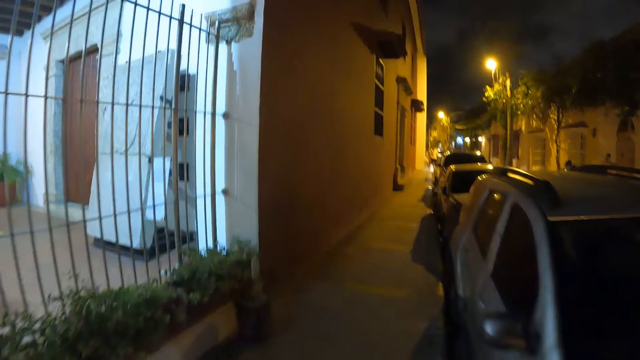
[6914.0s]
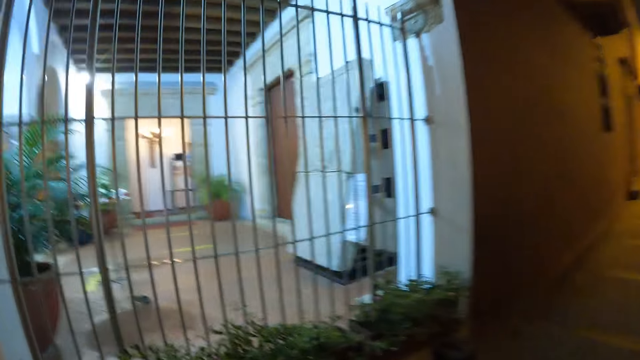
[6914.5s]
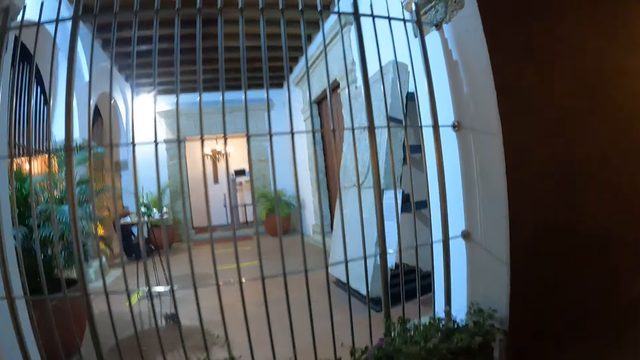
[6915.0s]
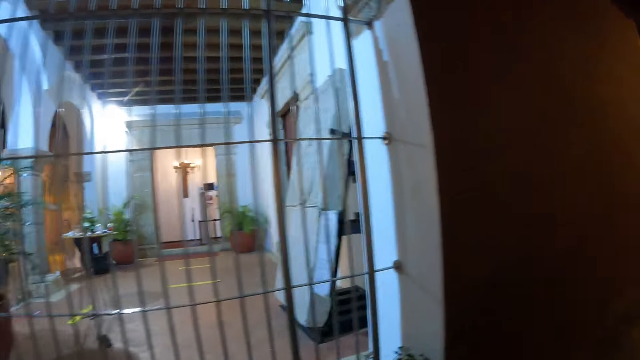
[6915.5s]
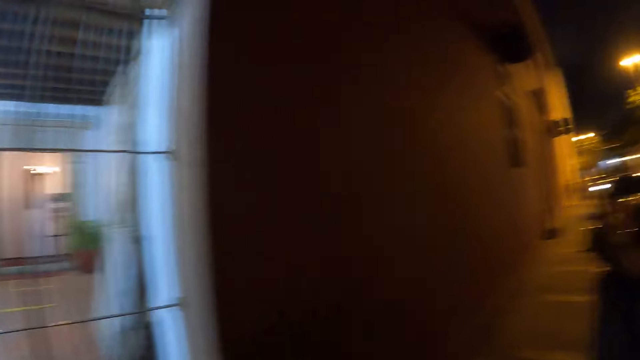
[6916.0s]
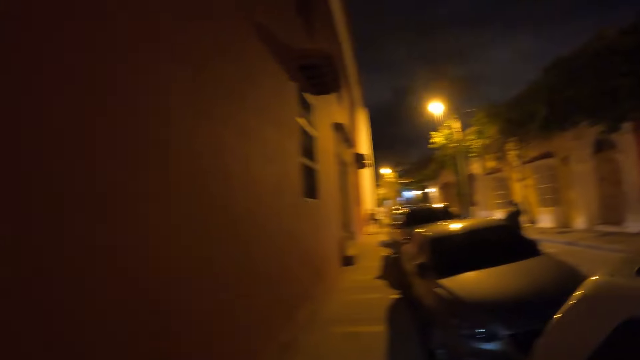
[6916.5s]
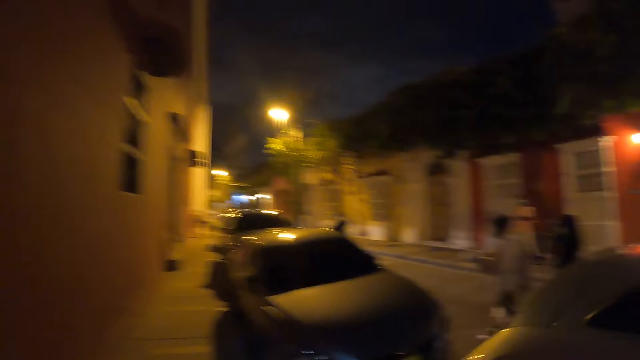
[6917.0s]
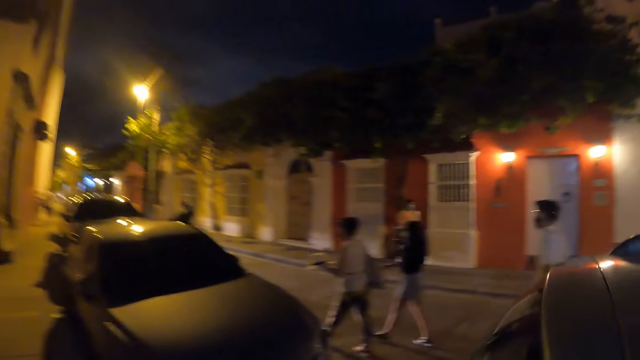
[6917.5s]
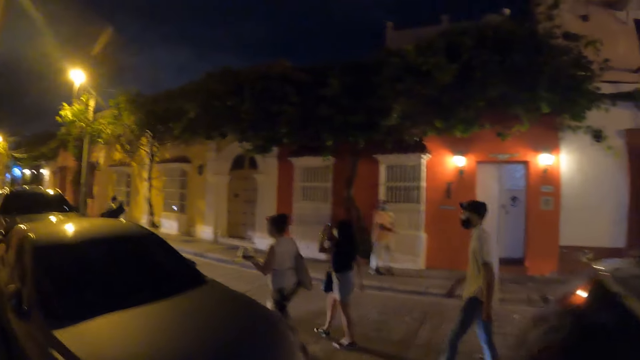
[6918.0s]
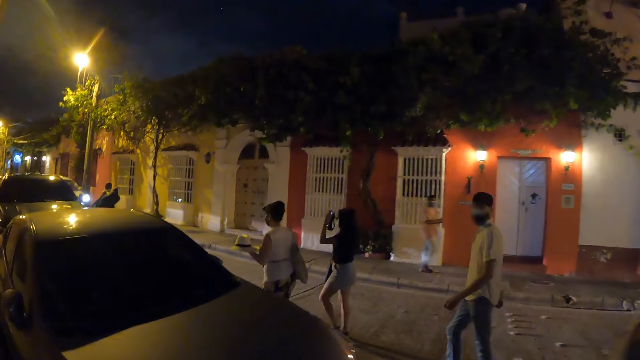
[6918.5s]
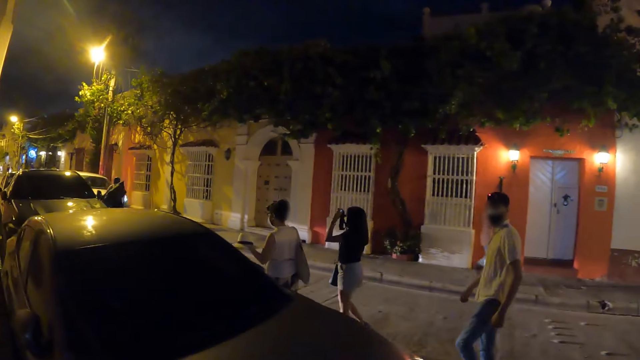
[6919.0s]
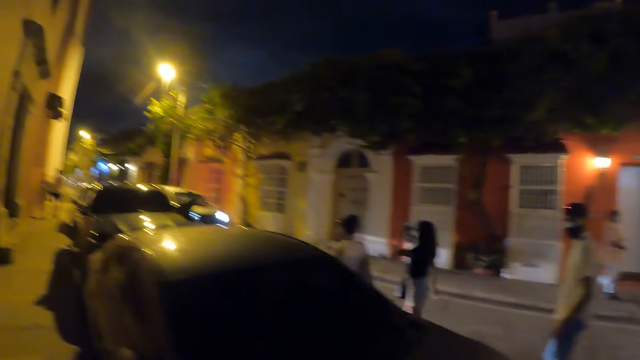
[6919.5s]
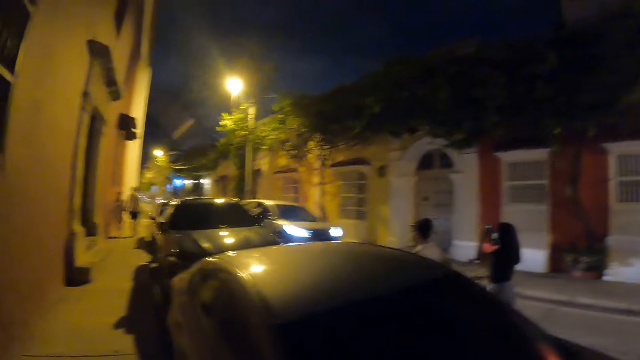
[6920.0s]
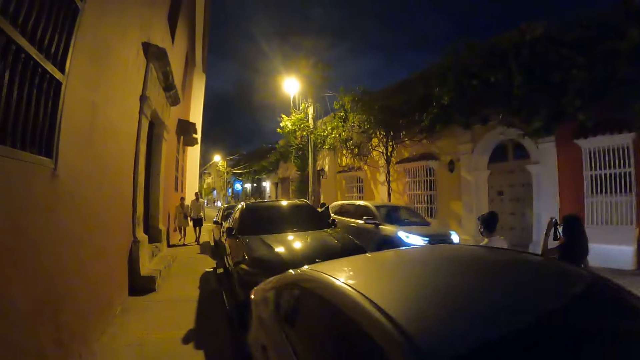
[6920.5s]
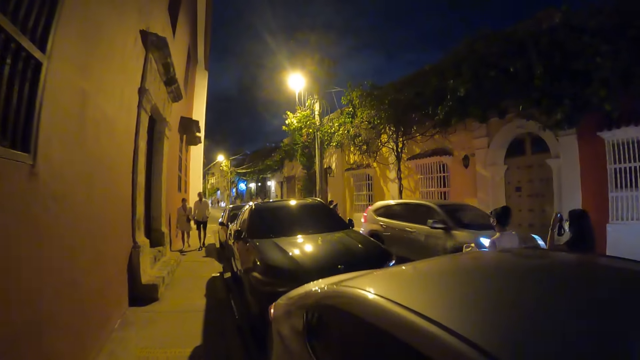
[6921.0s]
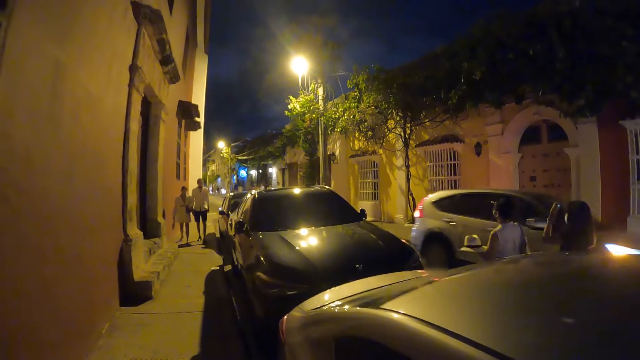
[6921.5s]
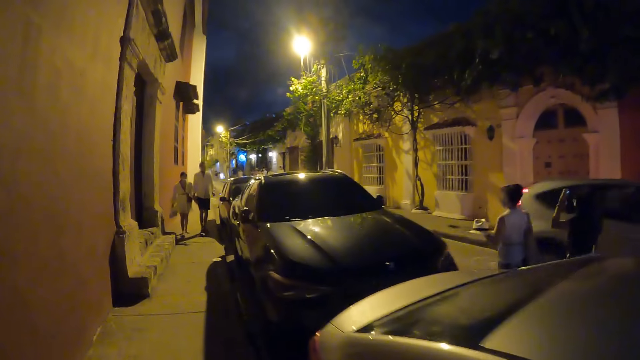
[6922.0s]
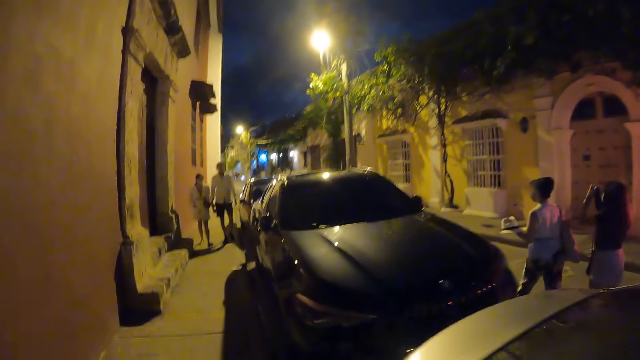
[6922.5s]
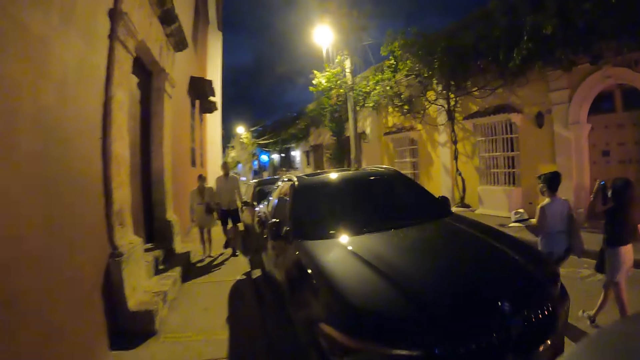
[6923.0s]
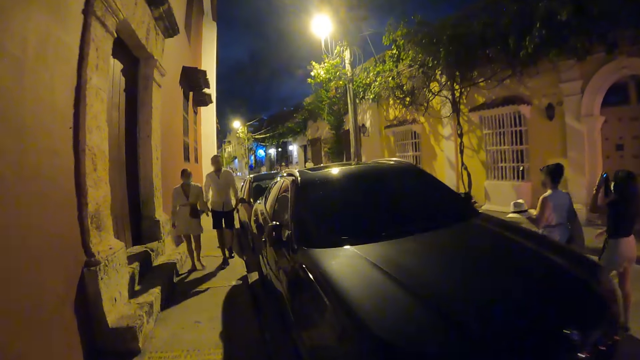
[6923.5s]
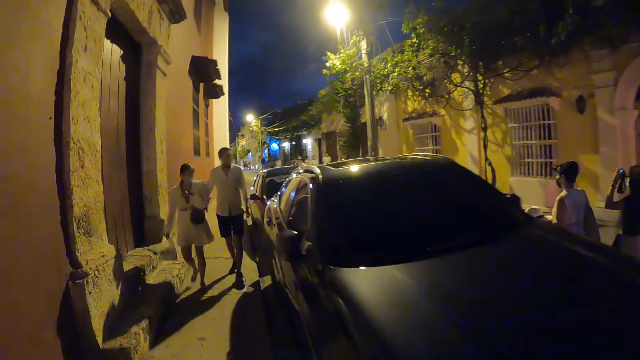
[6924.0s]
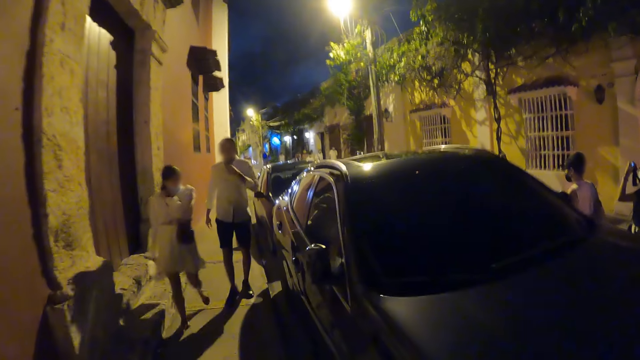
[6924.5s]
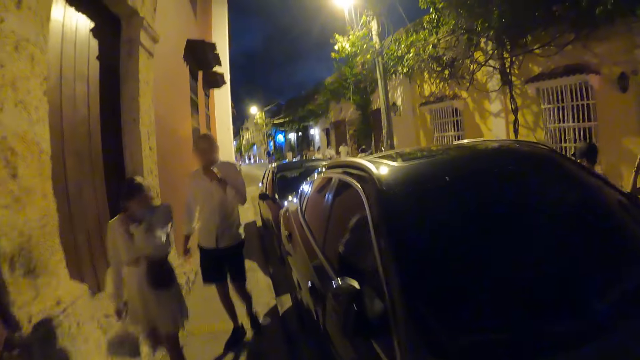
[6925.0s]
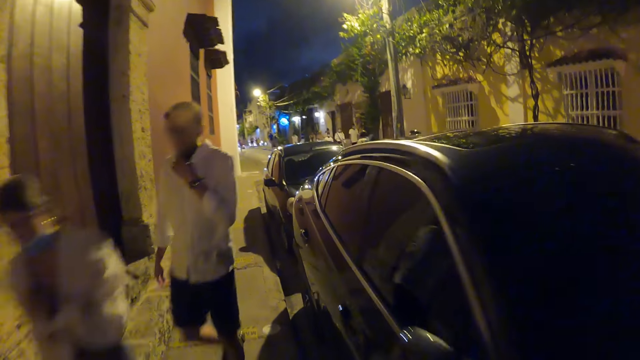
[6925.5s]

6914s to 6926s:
The woman holds a camera with her left hand.

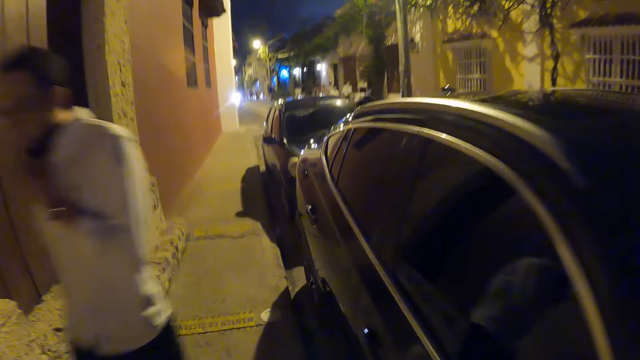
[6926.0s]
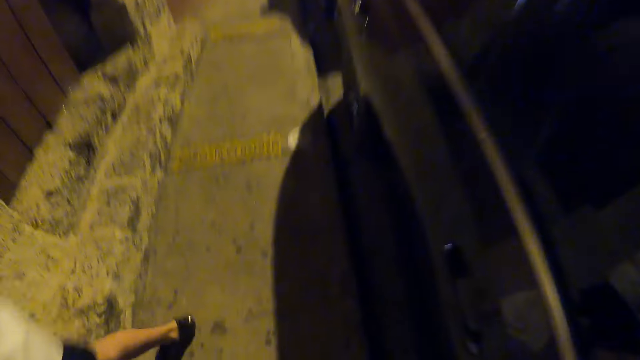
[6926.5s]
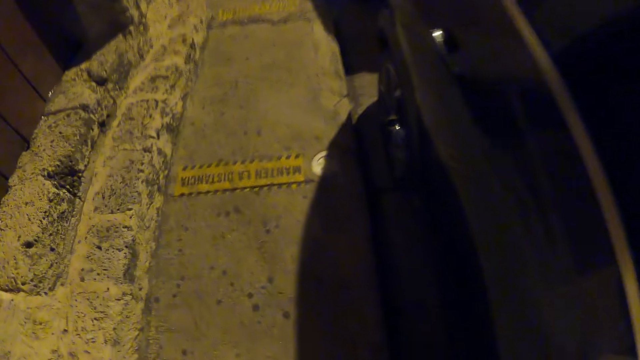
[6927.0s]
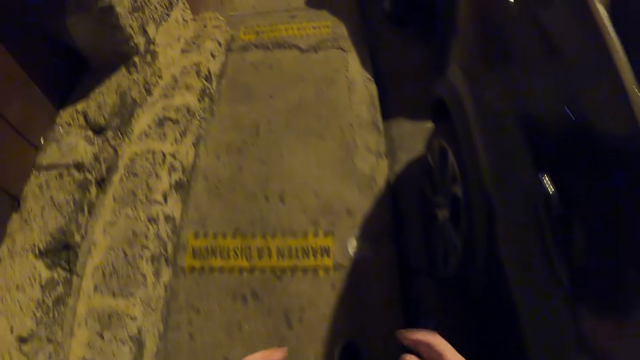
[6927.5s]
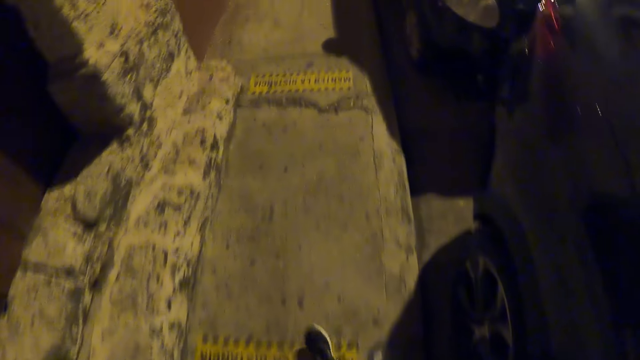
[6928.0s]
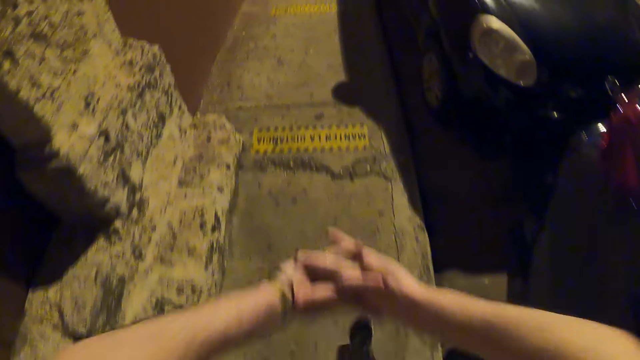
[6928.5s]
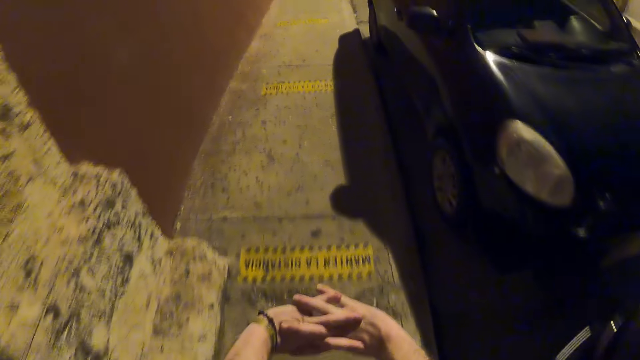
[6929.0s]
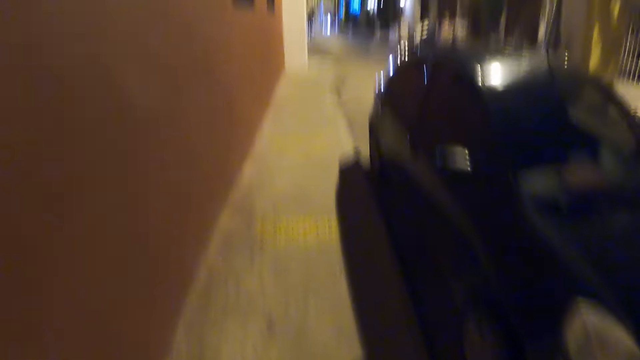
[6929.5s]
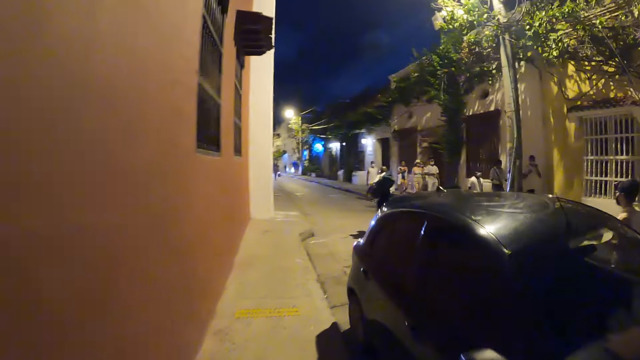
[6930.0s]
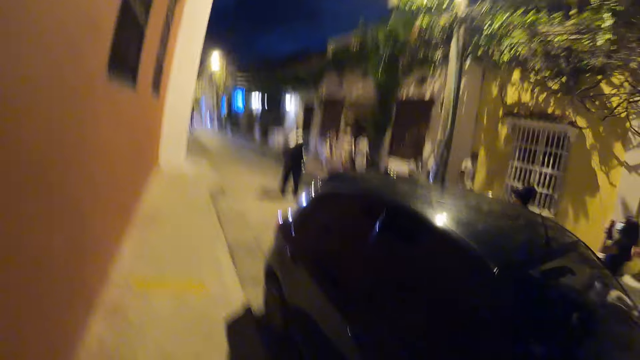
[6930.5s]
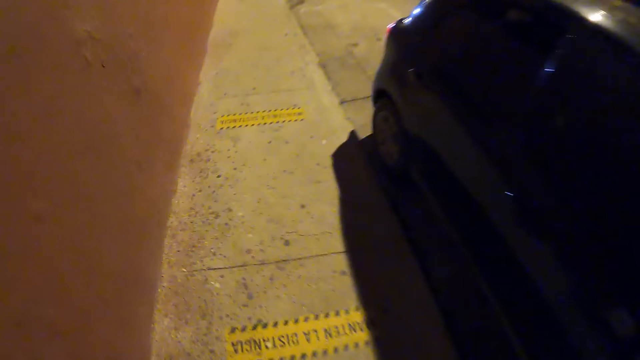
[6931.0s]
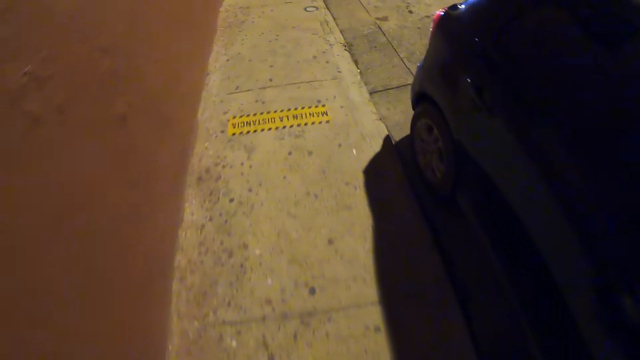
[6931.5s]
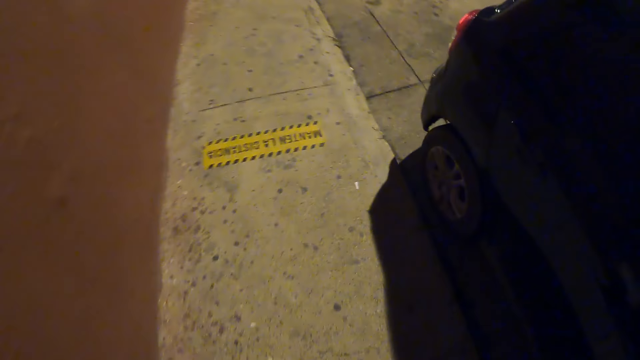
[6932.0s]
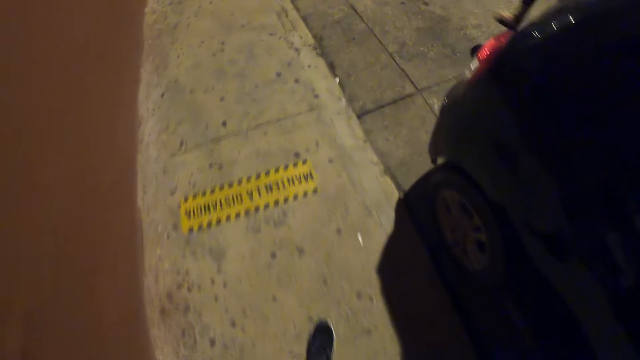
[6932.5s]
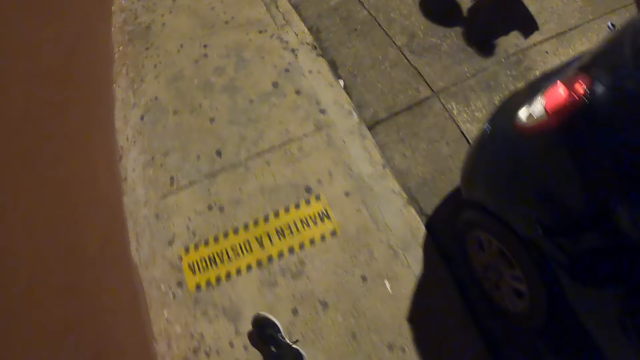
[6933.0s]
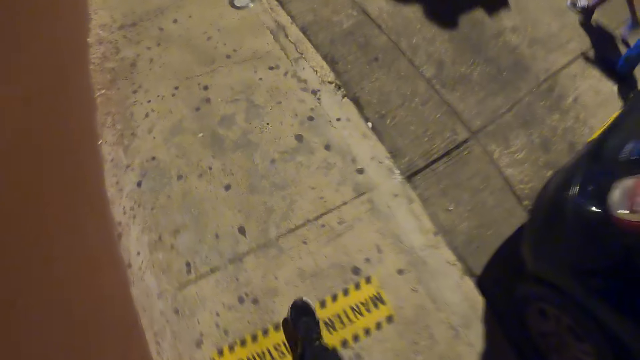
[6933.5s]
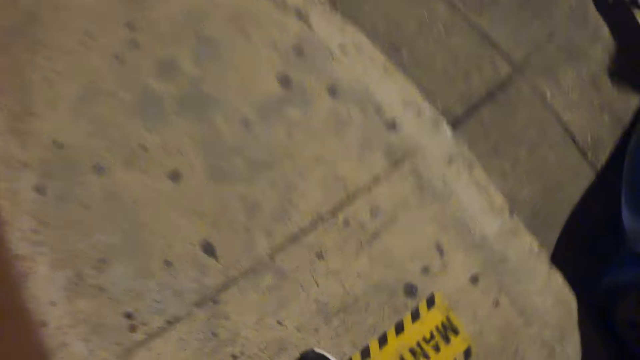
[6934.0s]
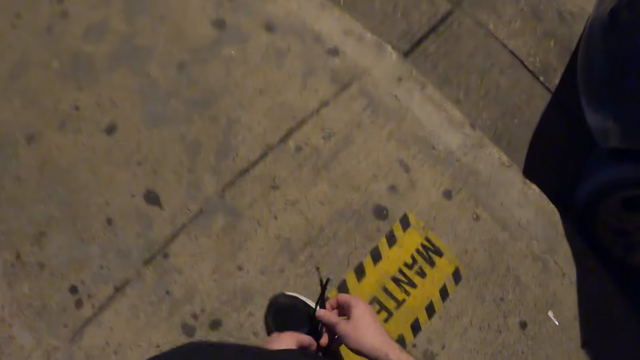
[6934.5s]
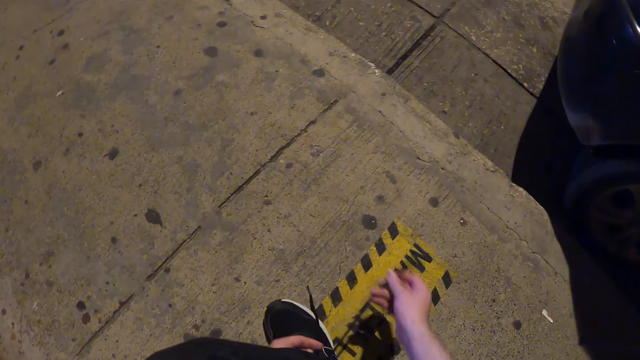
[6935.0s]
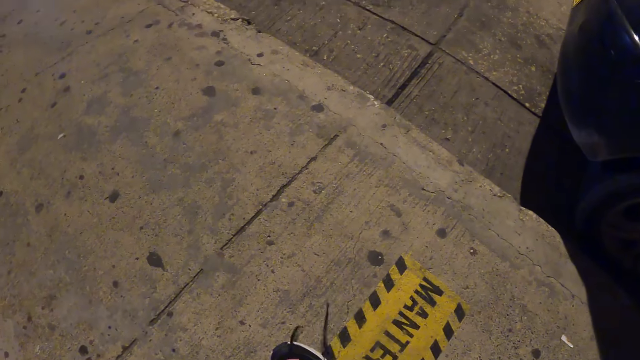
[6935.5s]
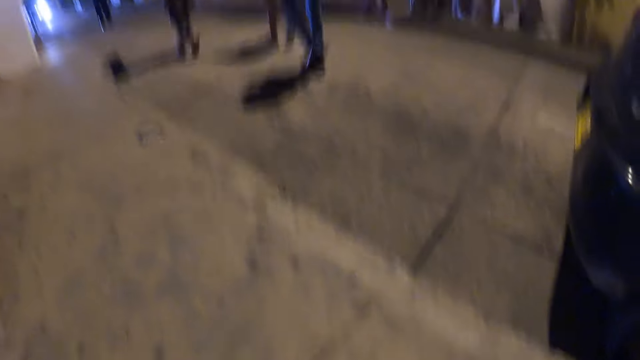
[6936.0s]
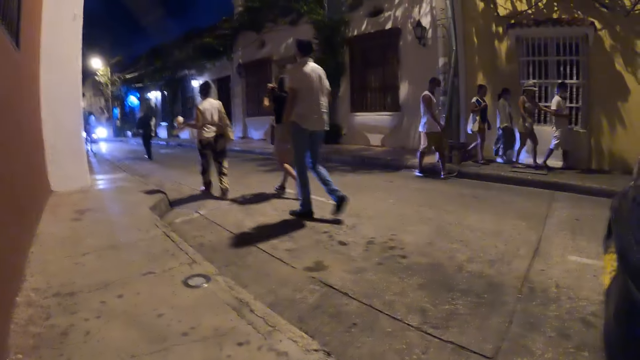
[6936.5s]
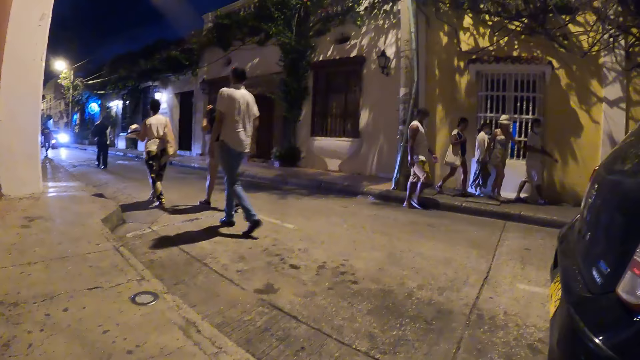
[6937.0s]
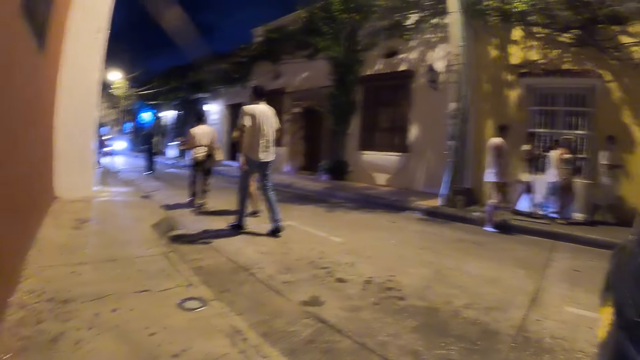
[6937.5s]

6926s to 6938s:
The camera wearer stretches his hands. He walks on the road. He tightens his shoelace with both hands.
